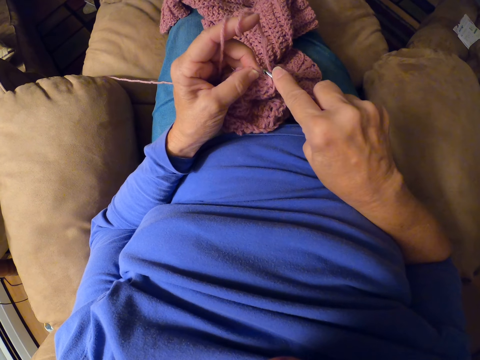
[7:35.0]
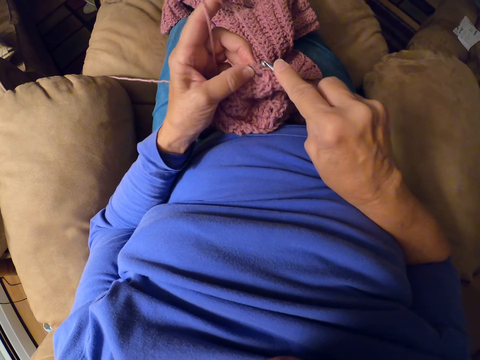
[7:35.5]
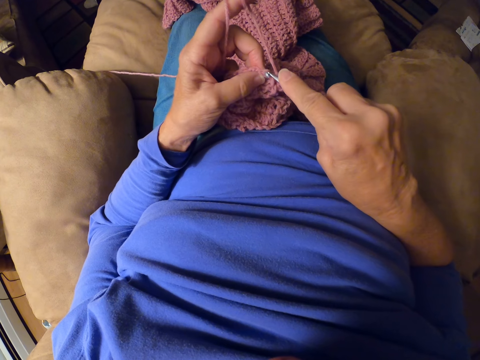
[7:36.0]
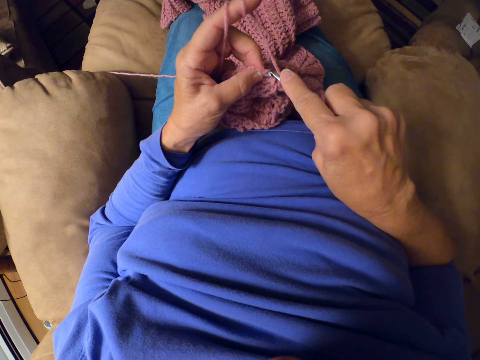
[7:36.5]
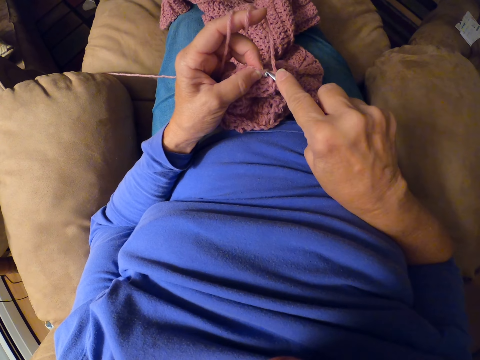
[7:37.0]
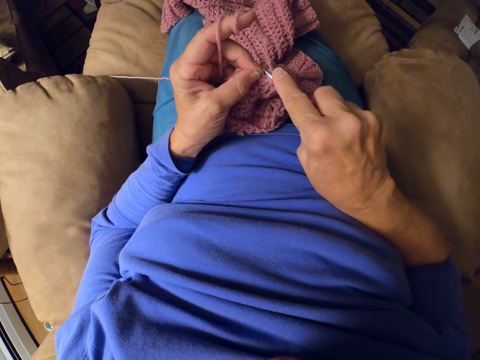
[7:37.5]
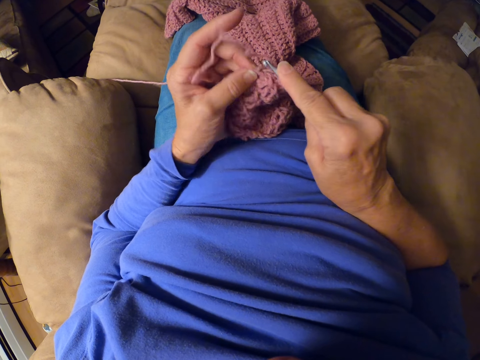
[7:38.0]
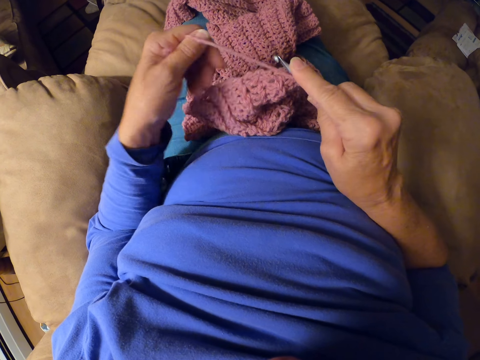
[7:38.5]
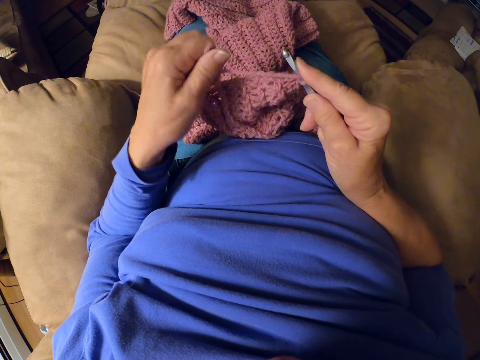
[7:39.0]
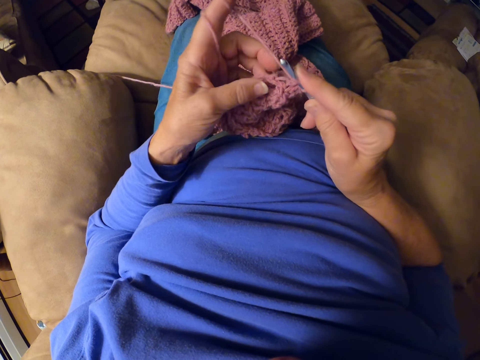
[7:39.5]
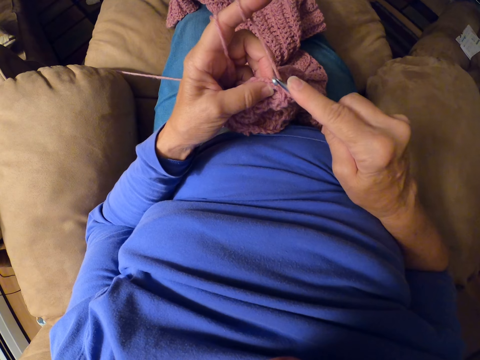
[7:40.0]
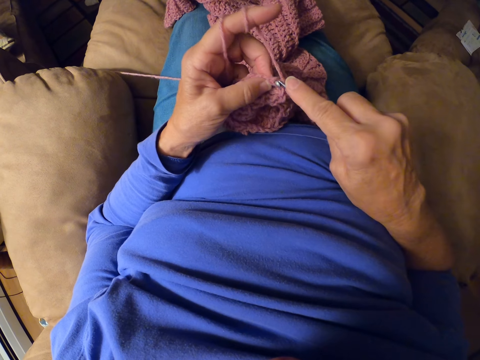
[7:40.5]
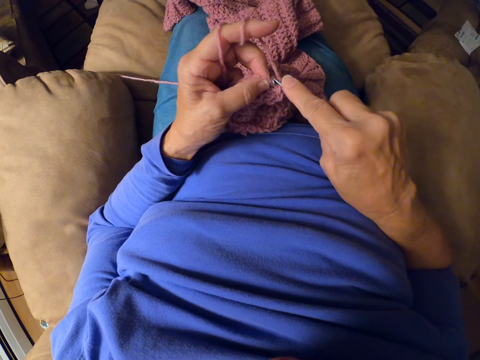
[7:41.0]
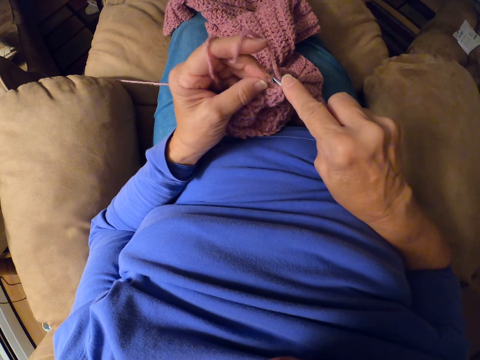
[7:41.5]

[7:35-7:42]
The camera wearer tries inserting the crochet hook into the crochet. She wraps the yarn around her left fingers. She tries inserting the crochet hook into the crochet.

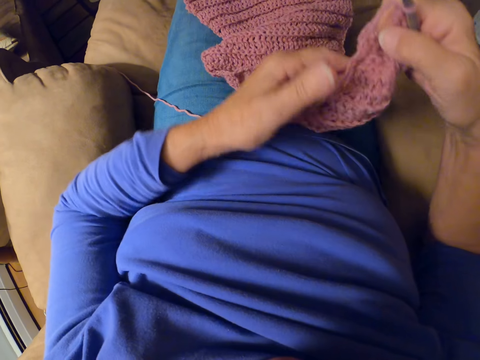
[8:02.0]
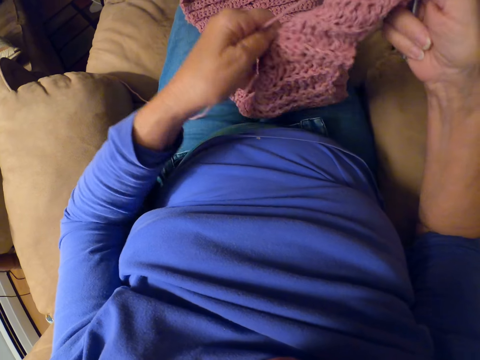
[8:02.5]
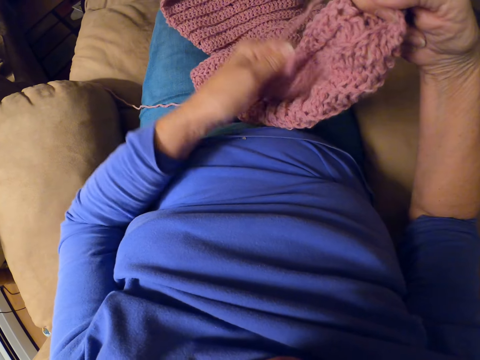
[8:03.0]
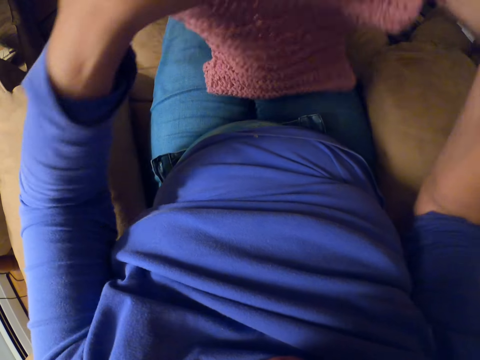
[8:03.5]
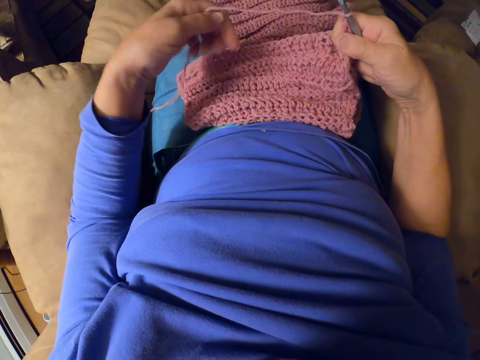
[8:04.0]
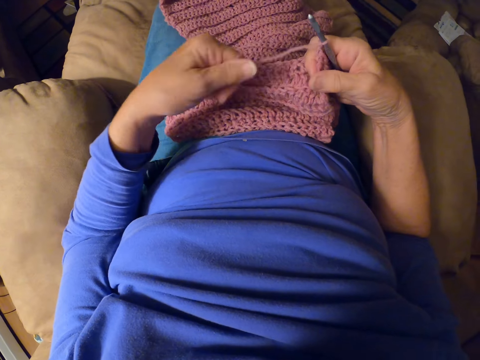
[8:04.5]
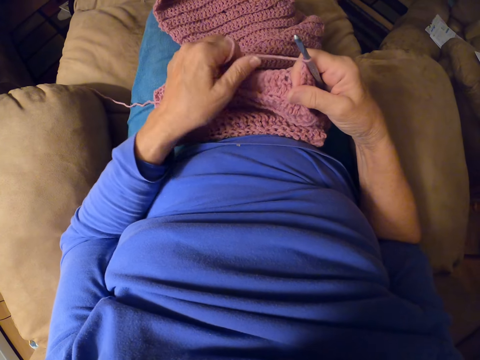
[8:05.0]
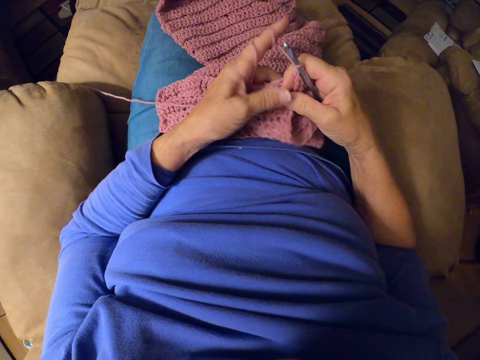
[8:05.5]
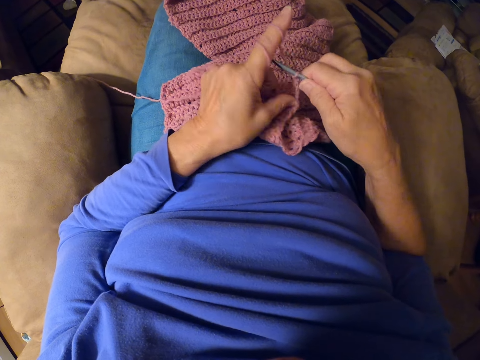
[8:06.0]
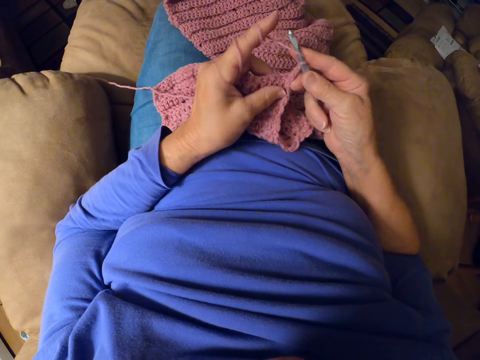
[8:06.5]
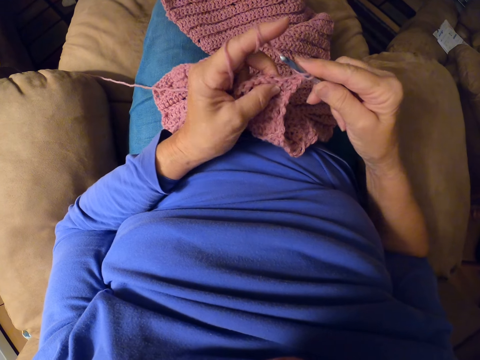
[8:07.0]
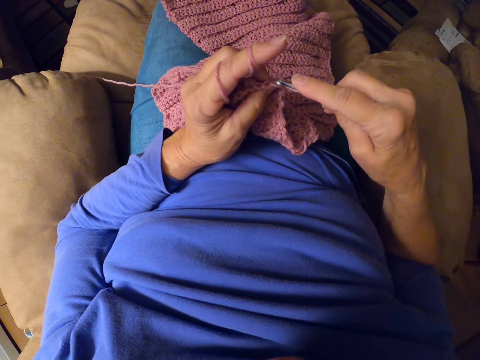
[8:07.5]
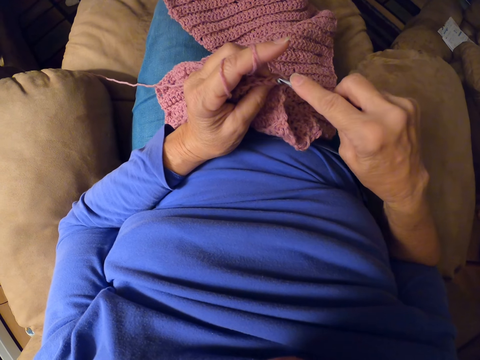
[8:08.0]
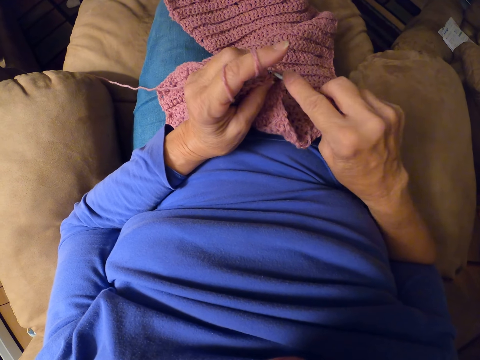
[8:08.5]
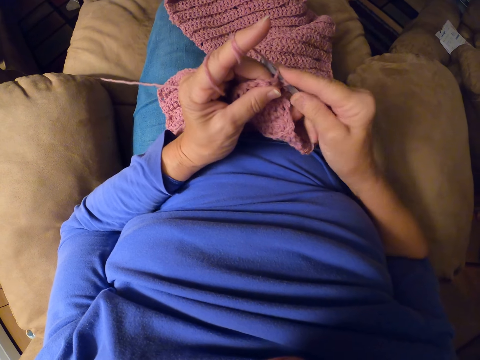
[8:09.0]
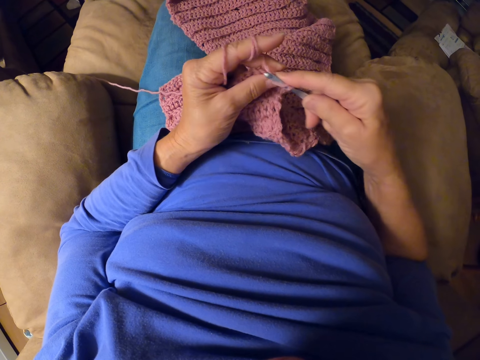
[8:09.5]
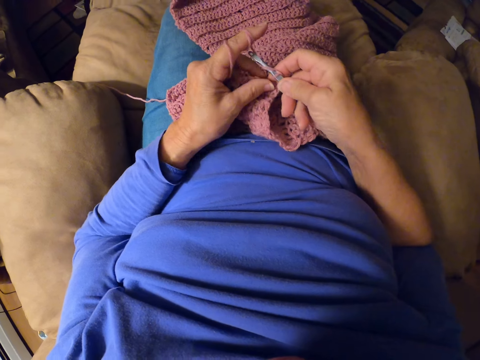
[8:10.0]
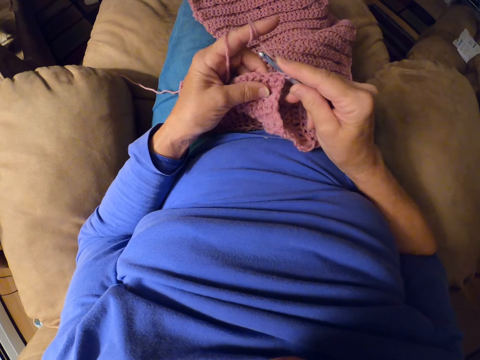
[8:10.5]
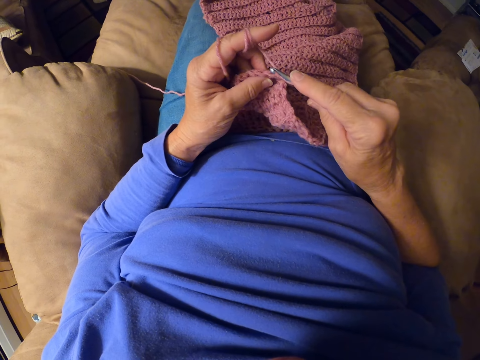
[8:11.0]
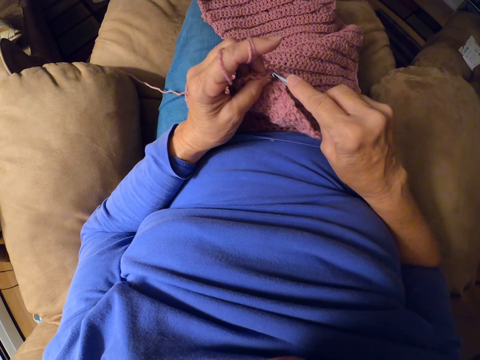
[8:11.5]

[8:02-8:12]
The camera wearer wraps the yarn around her left fingers. She resumes crocheting the yarn with the crochet hook.

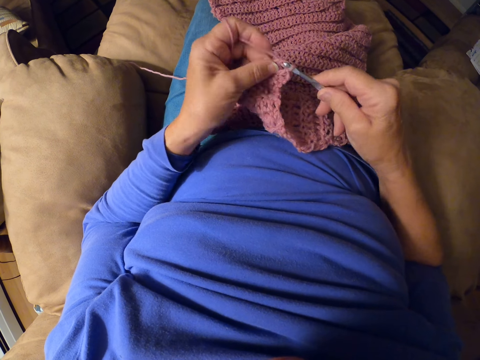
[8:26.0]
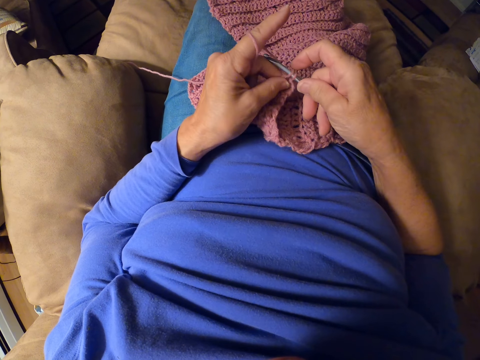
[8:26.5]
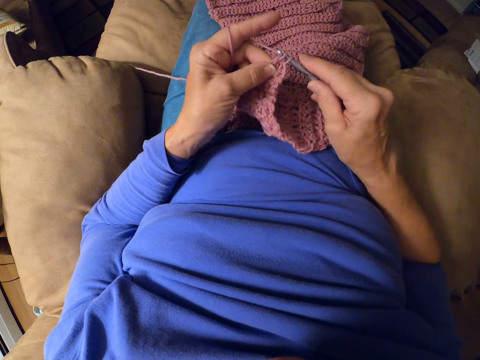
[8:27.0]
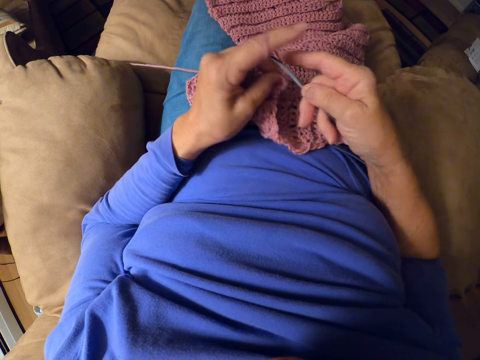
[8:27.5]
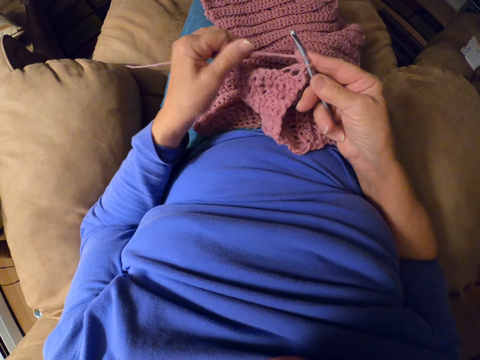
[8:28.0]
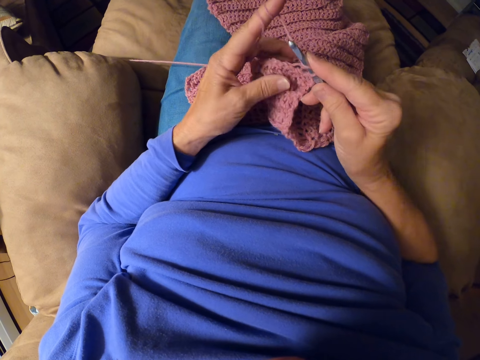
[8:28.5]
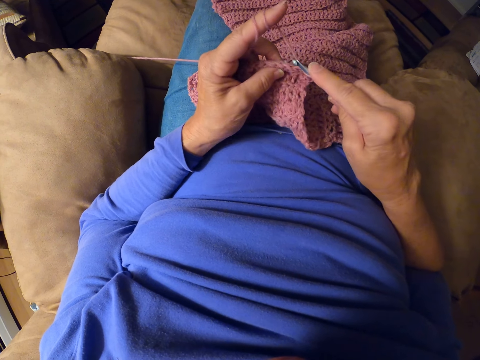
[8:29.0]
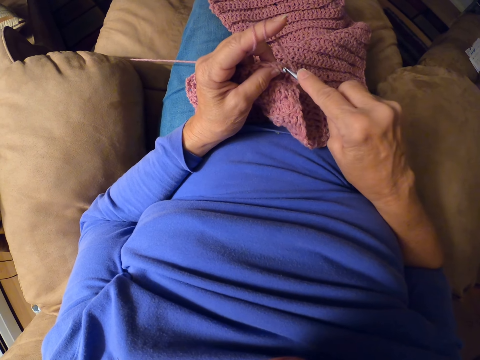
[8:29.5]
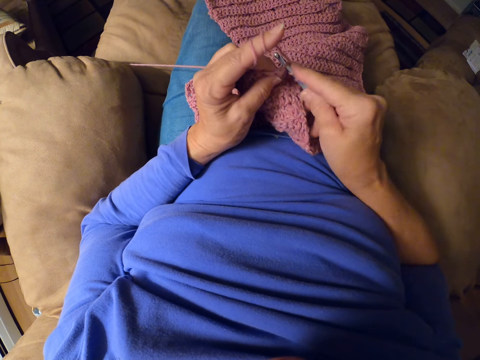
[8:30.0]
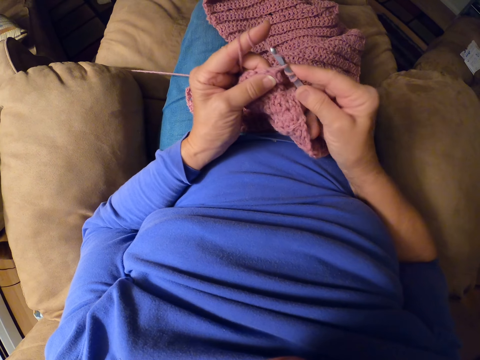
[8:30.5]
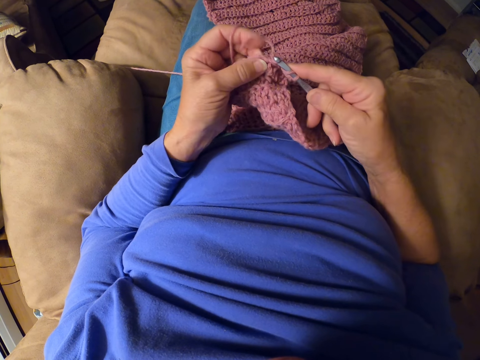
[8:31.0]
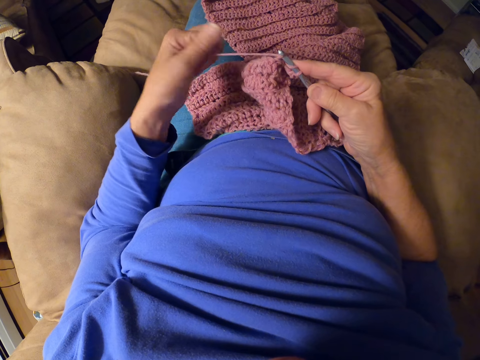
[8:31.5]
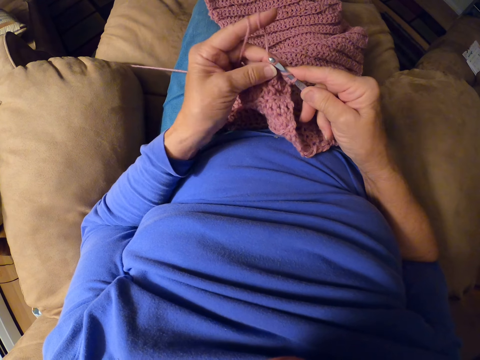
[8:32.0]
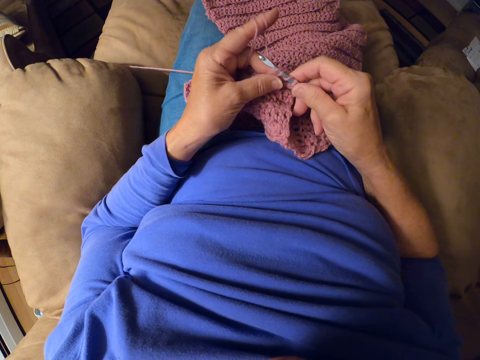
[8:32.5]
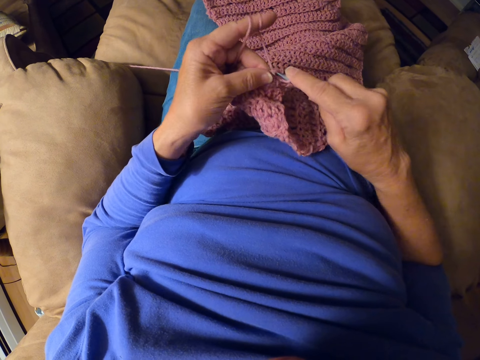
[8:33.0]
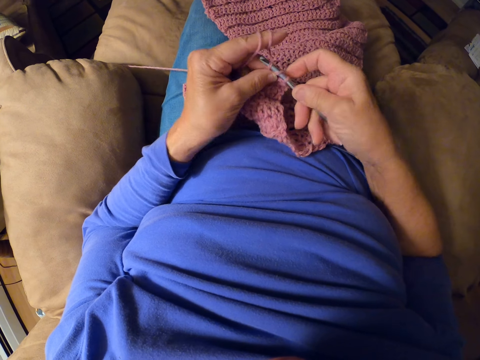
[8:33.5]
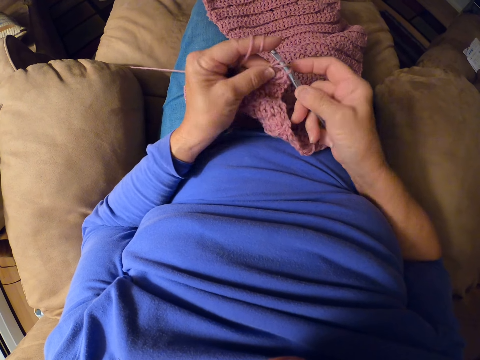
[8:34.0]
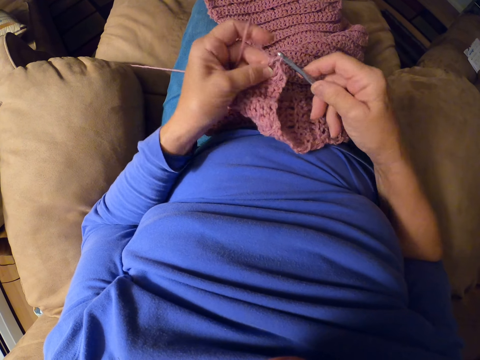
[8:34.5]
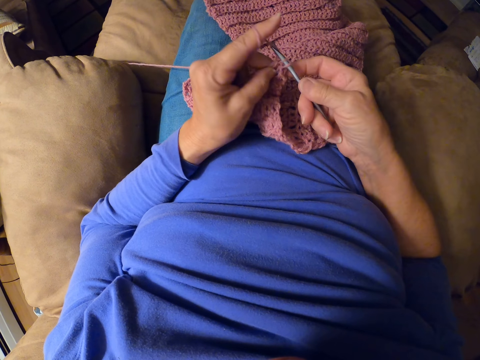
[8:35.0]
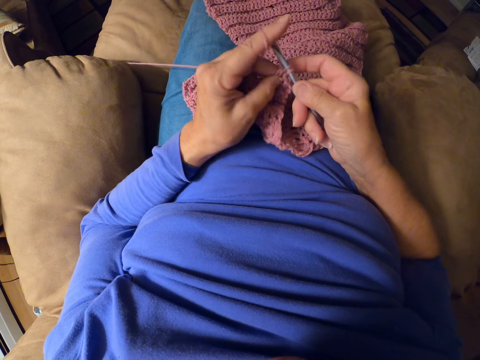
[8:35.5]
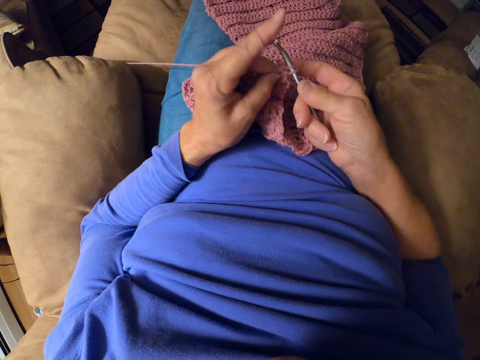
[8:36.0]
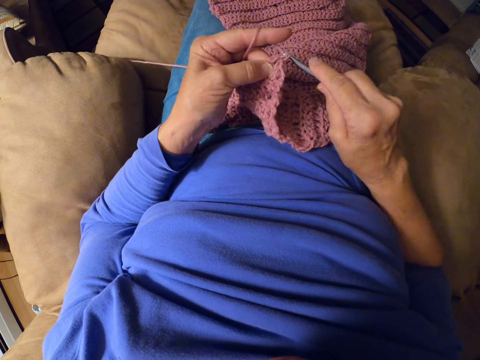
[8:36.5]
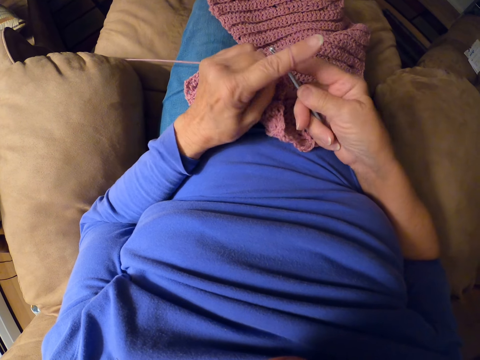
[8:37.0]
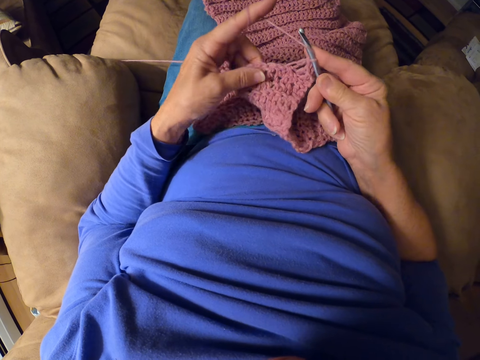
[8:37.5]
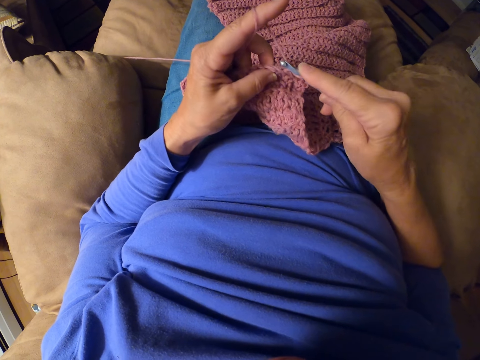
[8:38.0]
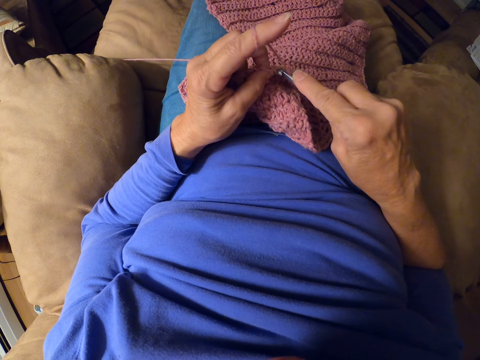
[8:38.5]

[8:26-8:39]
The camera wearer wraps the yarn around her left fingers. She resumes crocheting the yarn with the crochet hook. She wraps the yarn around her left fingers. She resumes crocheting the yarn with the crochet hook.
